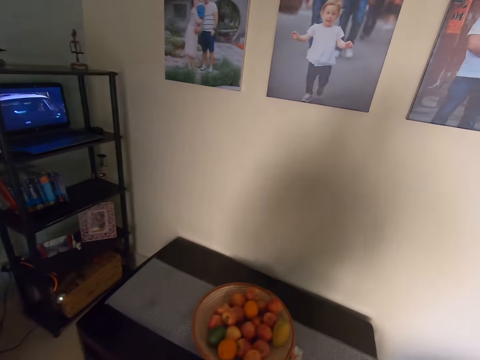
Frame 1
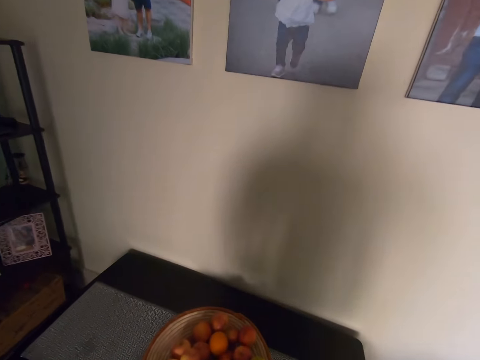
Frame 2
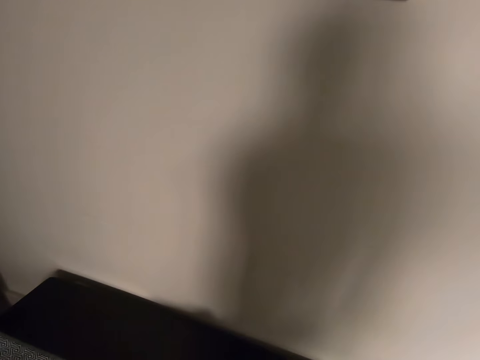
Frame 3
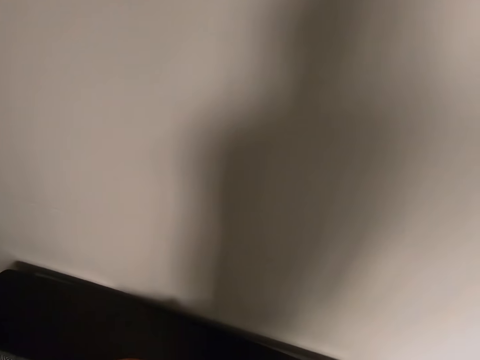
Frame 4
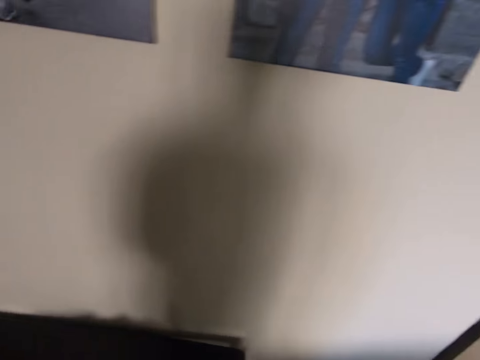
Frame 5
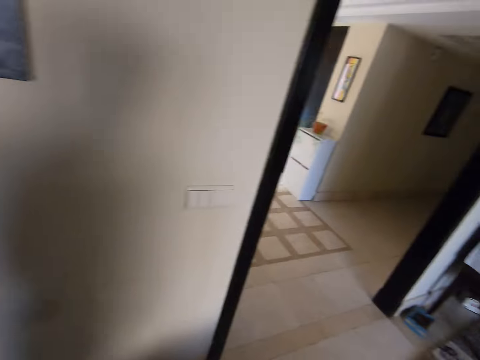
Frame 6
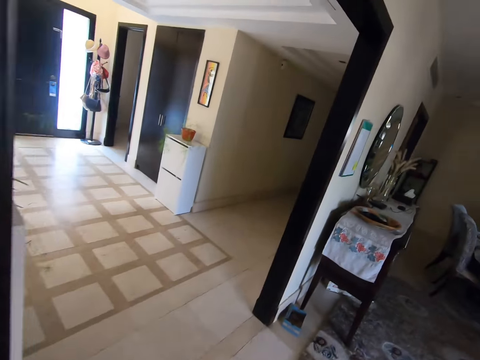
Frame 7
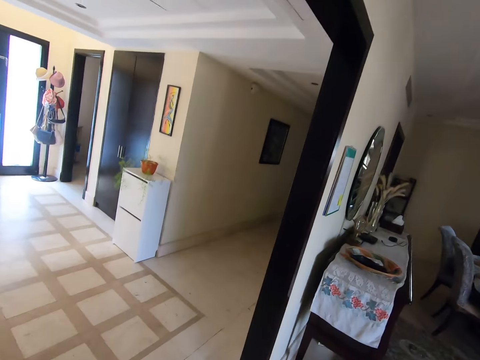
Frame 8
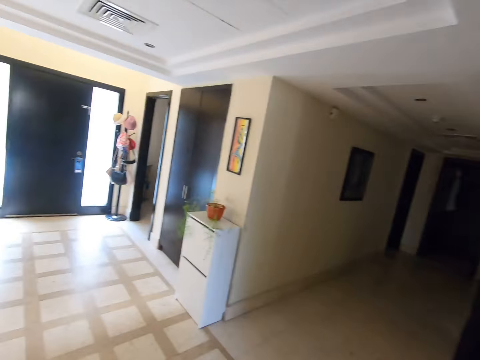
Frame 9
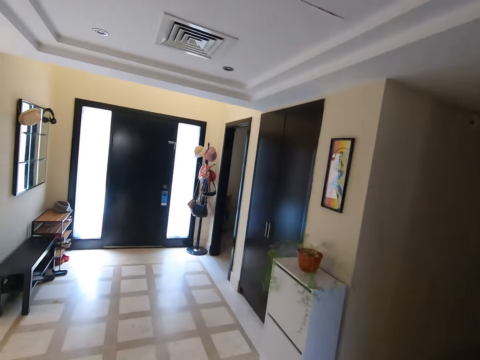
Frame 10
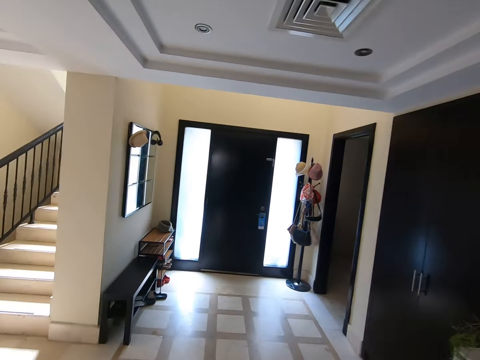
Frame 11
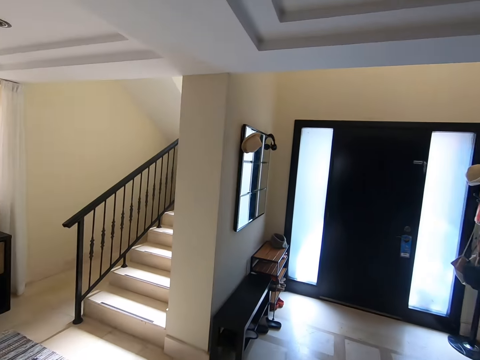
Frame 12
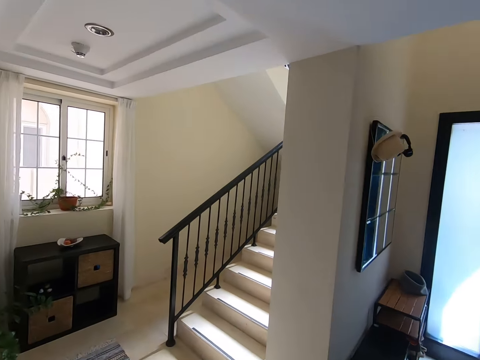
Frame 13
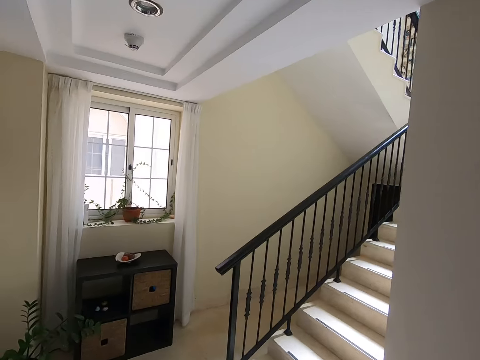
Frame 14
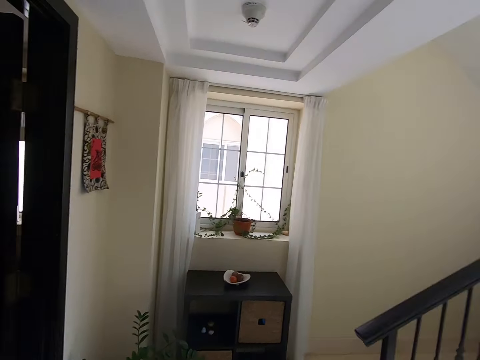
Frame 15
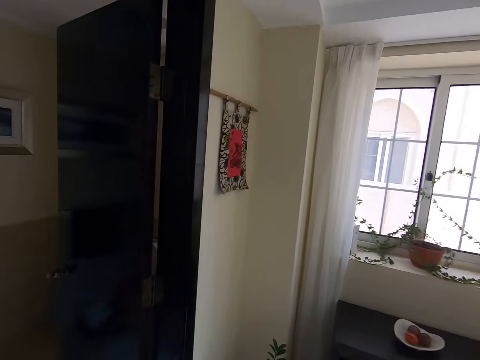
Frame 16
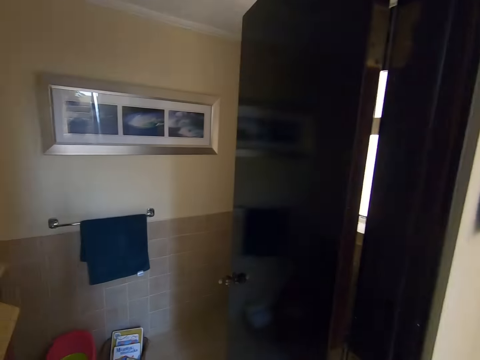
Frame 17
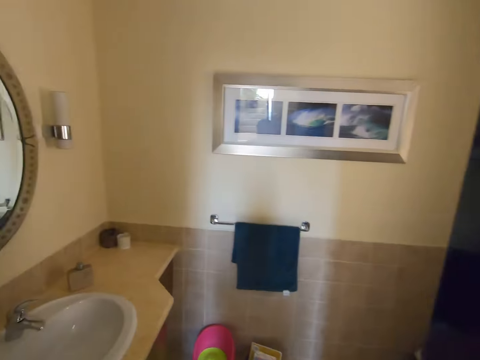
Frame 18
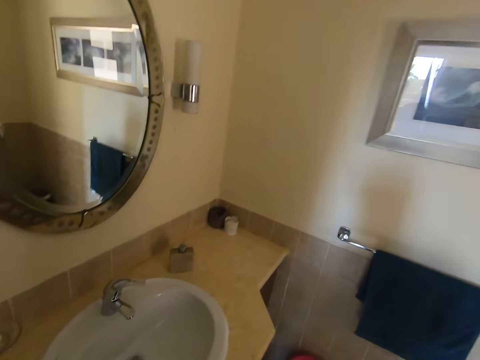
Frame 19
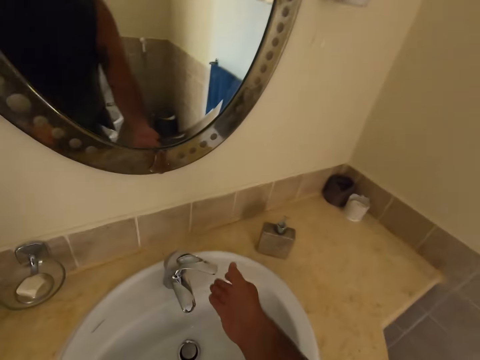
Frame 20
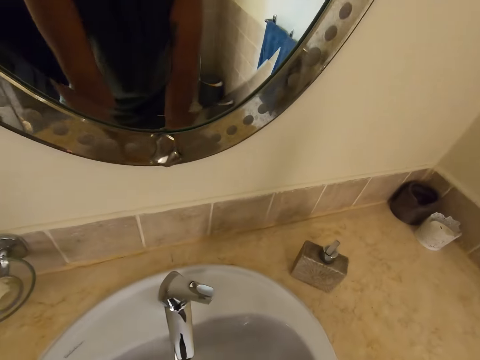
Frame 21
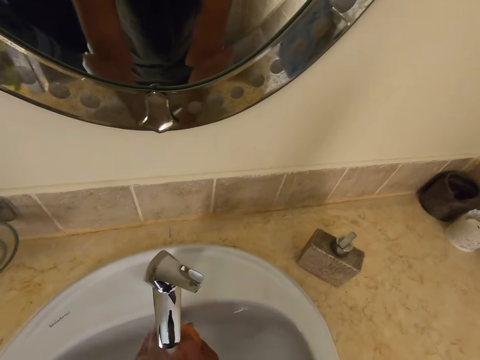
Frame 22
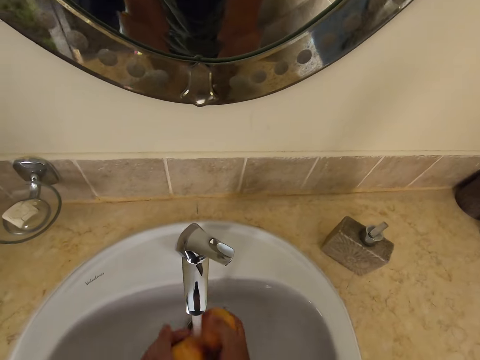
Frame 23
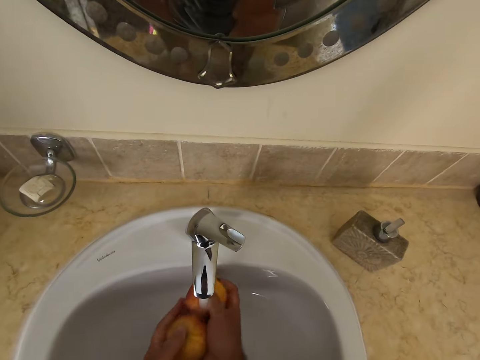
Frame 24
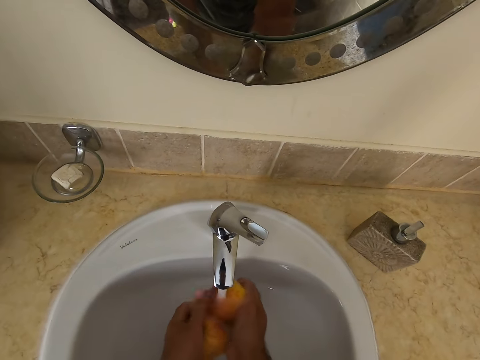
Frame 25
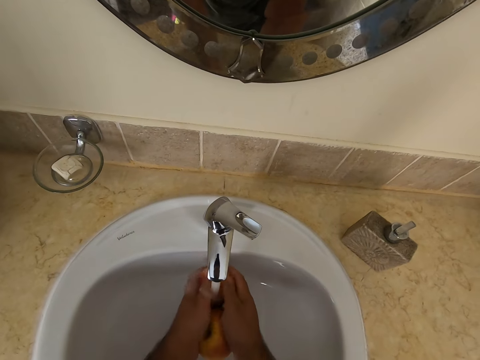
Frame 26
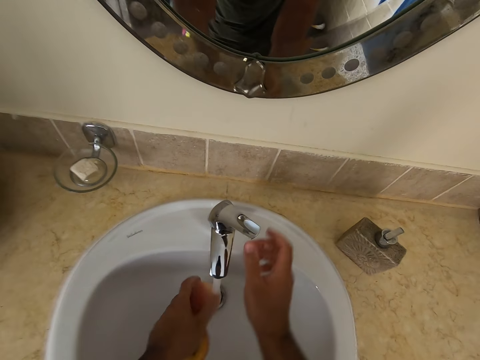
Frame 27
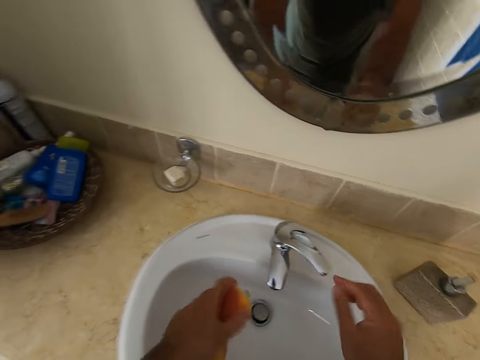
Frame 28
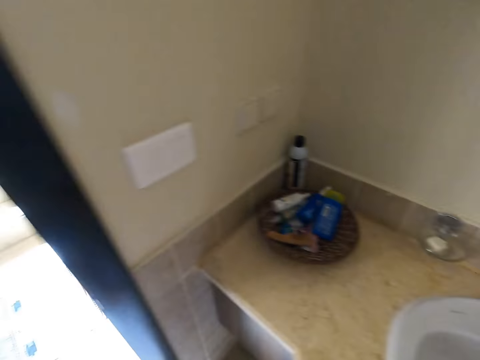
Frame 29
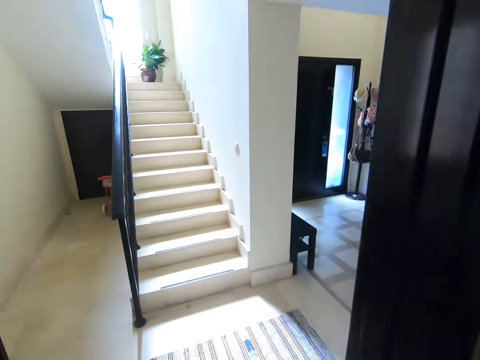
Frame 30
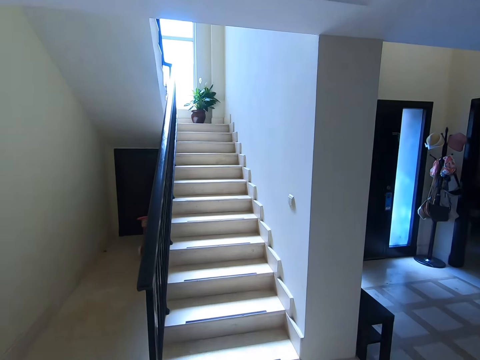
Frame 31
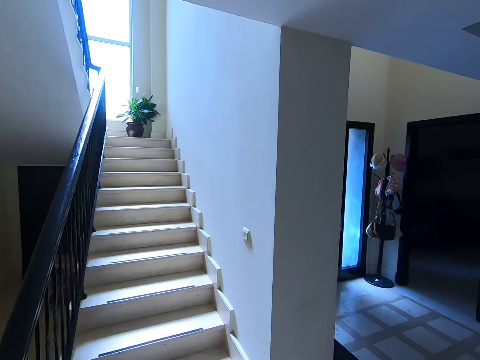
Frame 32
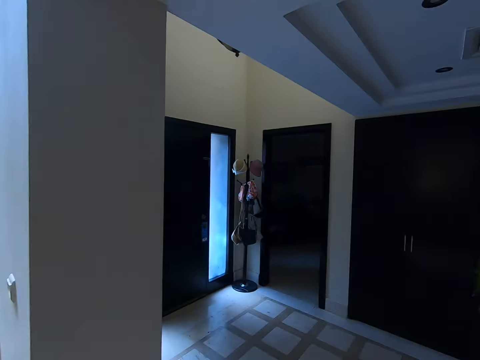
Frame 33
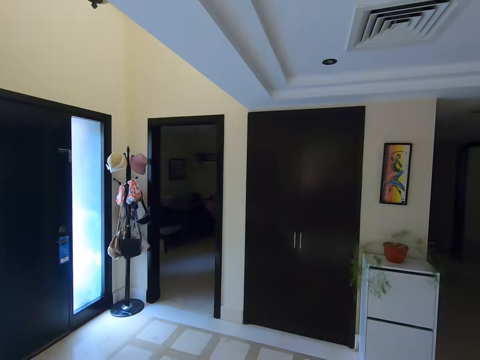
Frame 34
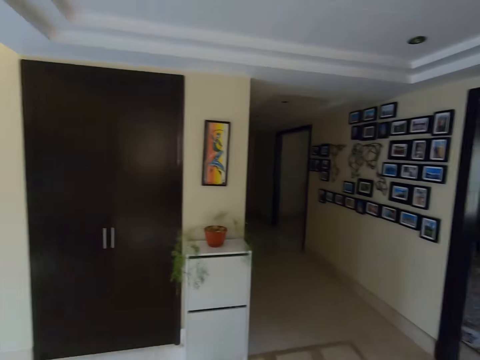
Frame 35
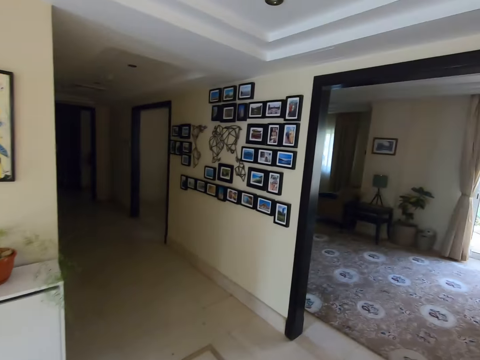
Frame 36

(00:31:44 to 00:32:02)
The camera wearer picks up the fruit from the bowl. They walk to a bathroom. They turn on the tap on the sink with the right hand. They wash the fruit in the sink with tap water. They turn off the tap on the sink. They look around the house. They walk to the room.

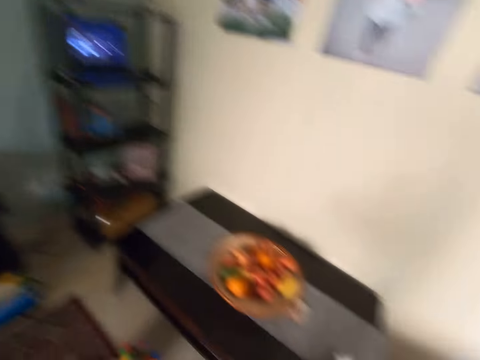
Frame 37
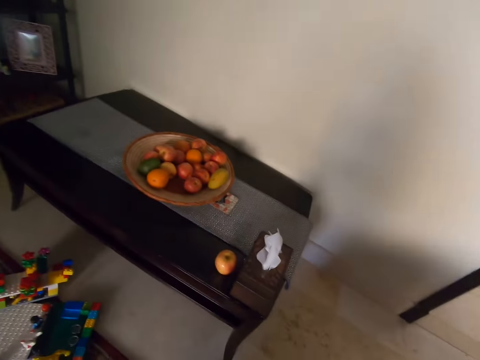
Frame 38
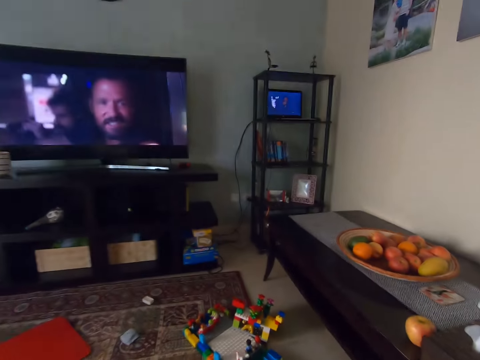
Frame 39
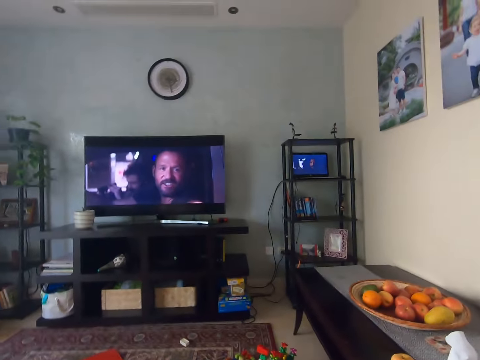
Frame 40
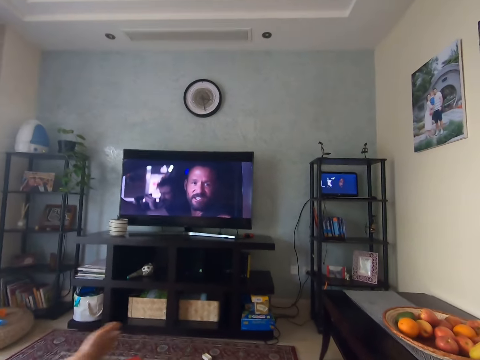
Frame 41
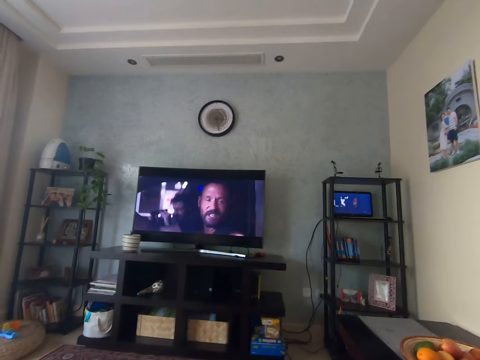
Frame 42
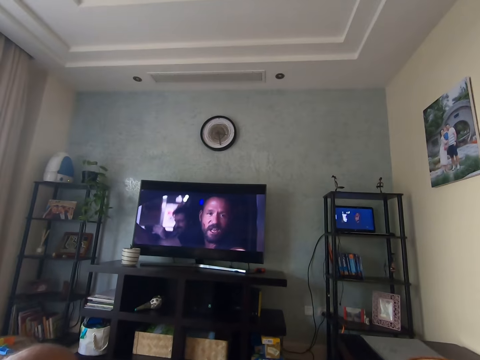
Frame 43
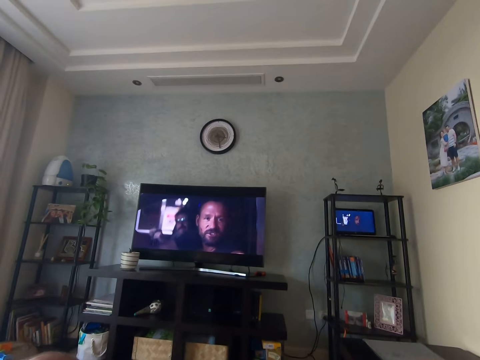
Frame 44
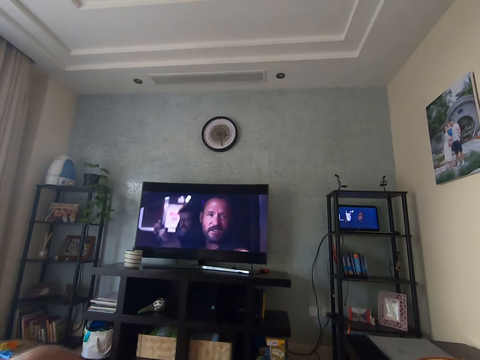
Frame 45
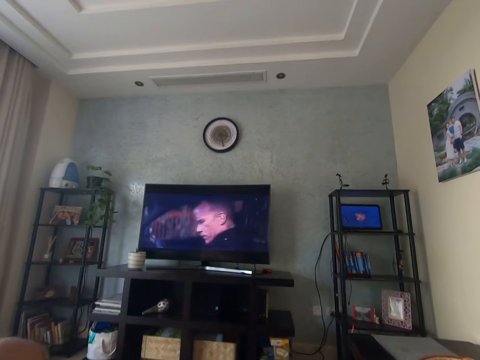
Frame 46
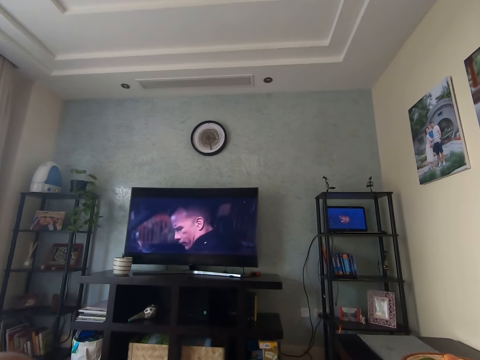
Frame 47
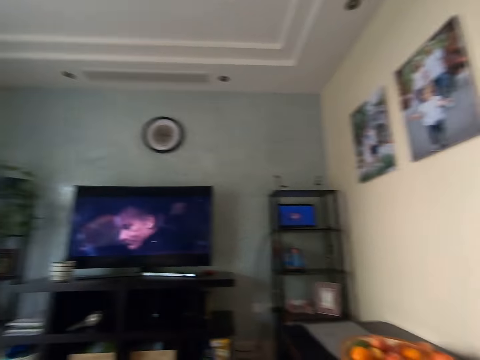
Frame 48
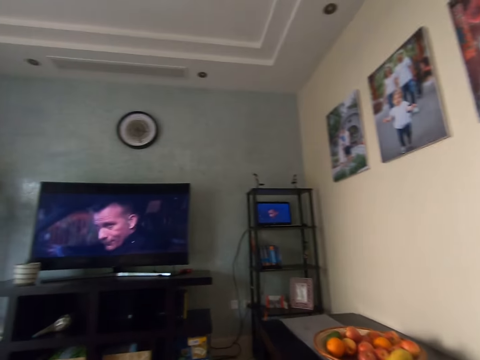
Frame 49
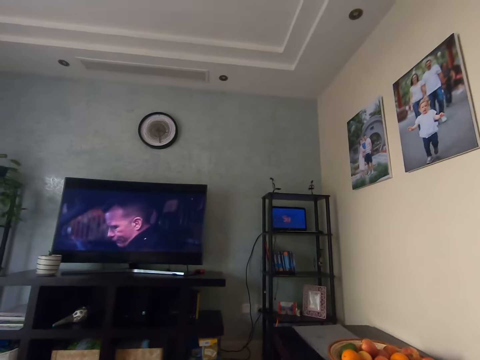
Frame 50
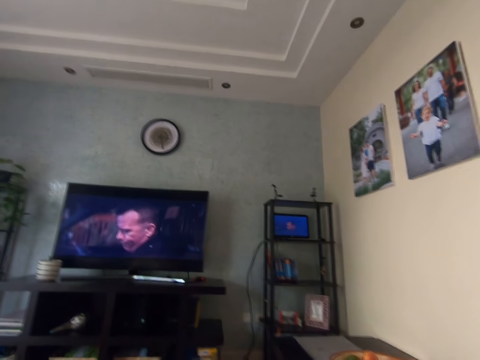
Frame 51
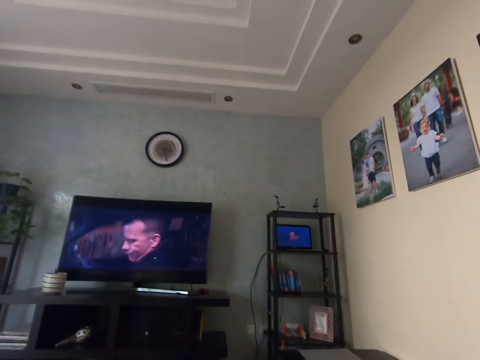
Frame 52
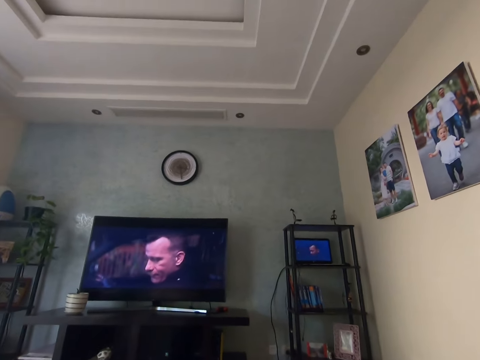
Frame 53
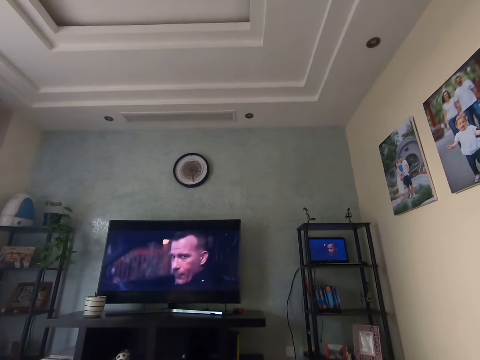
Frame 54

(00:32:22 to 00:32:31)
The camera wearer lies on the chair. They sit on the sofa. They watch the movie in the television.
